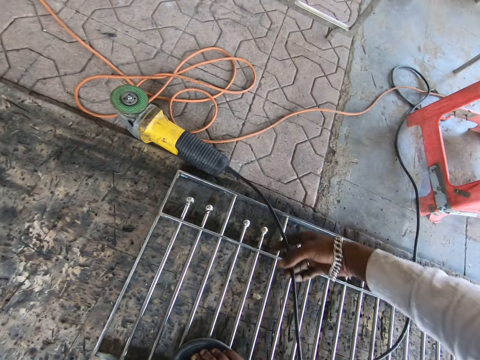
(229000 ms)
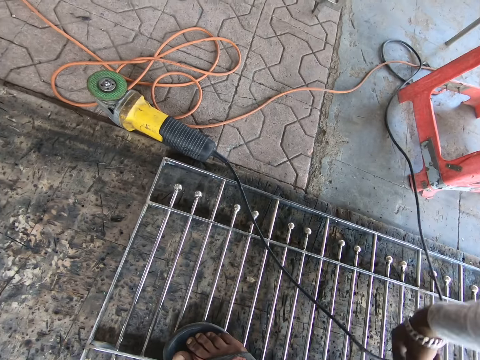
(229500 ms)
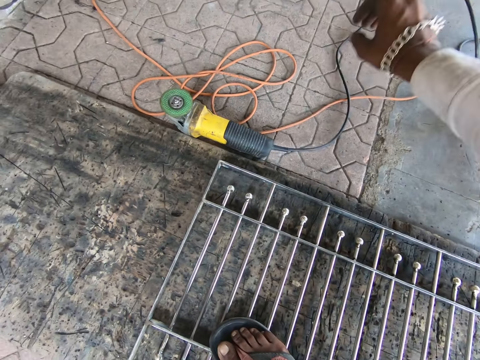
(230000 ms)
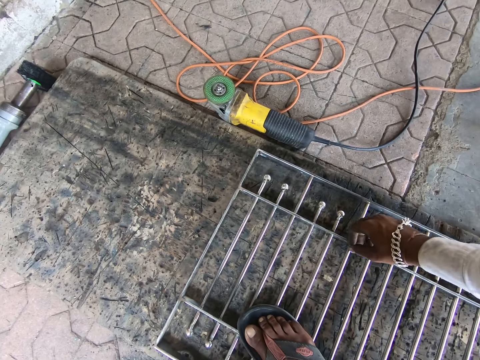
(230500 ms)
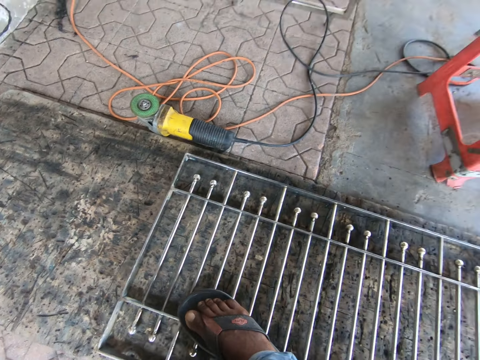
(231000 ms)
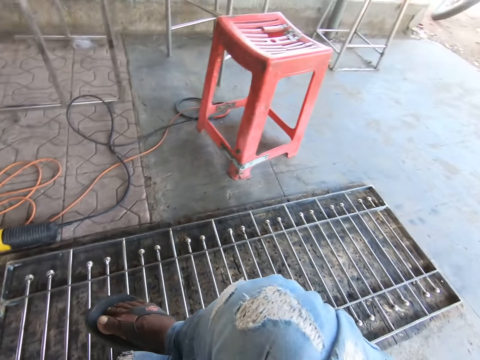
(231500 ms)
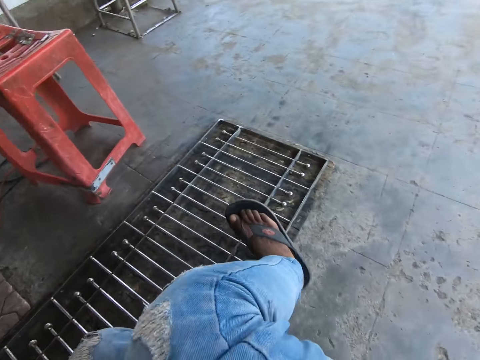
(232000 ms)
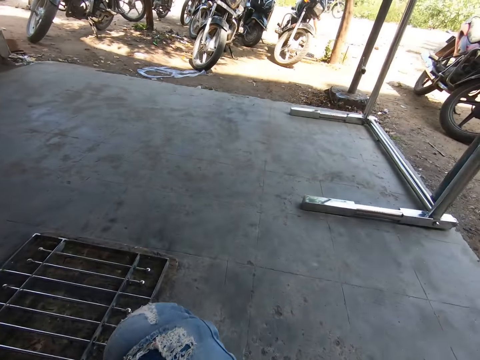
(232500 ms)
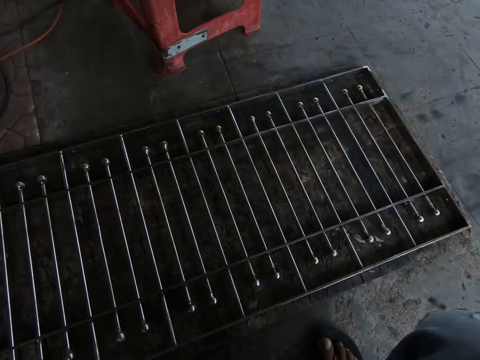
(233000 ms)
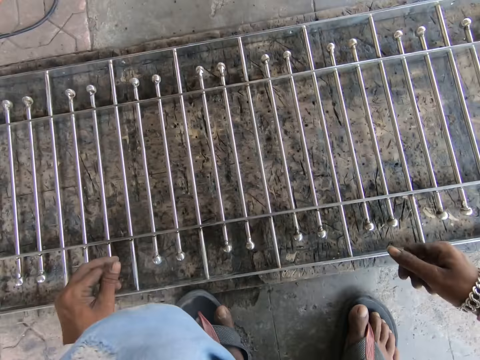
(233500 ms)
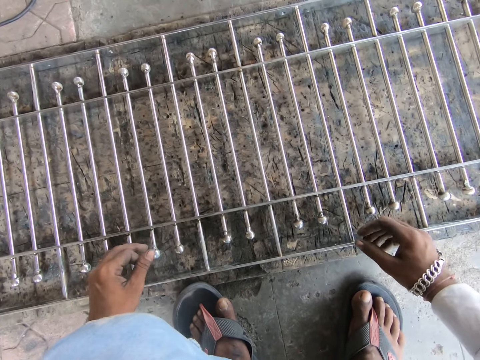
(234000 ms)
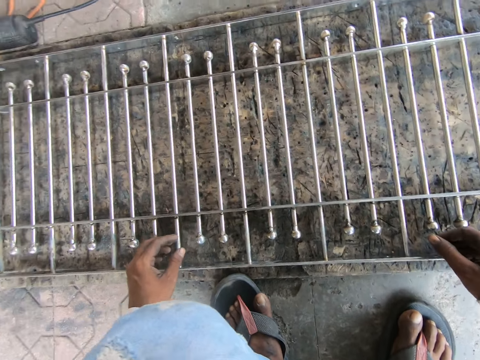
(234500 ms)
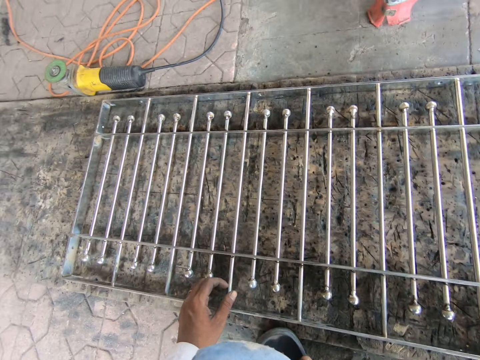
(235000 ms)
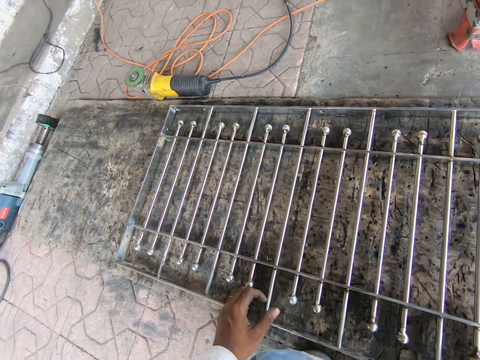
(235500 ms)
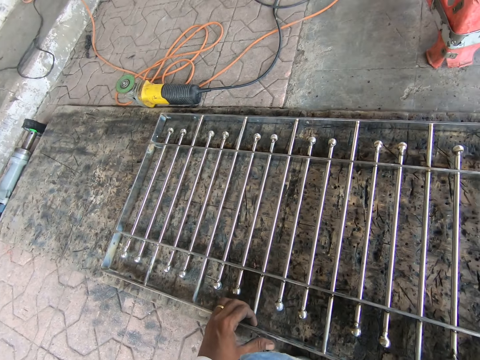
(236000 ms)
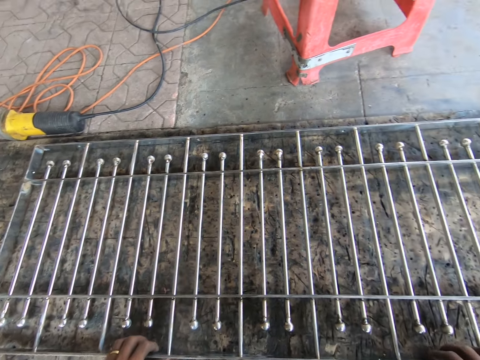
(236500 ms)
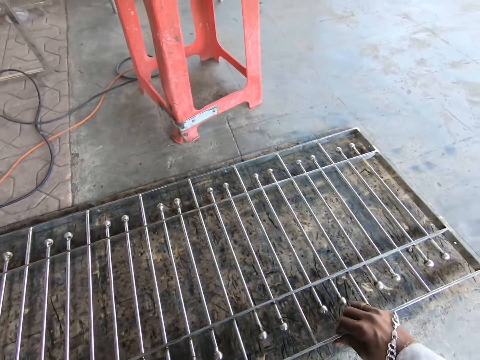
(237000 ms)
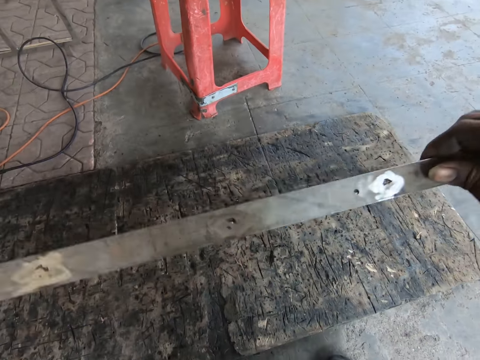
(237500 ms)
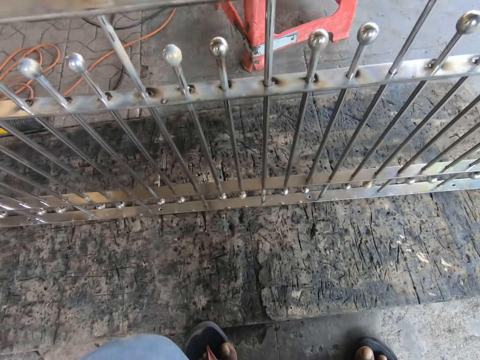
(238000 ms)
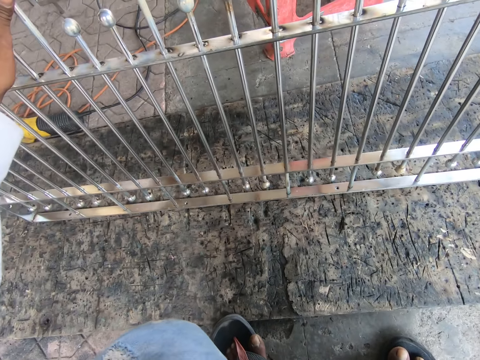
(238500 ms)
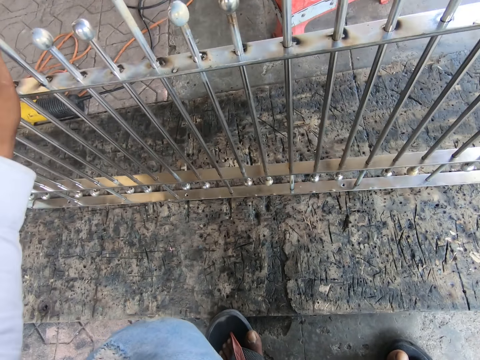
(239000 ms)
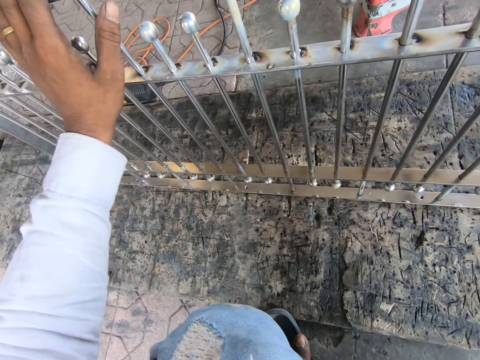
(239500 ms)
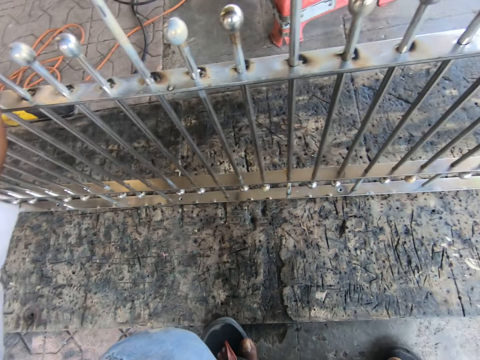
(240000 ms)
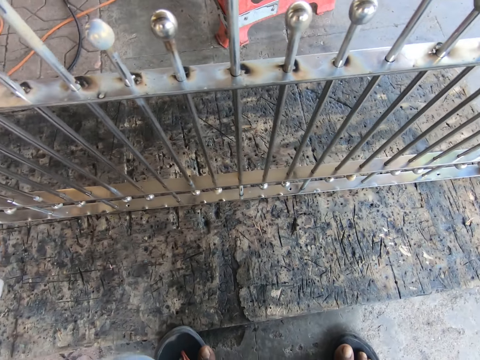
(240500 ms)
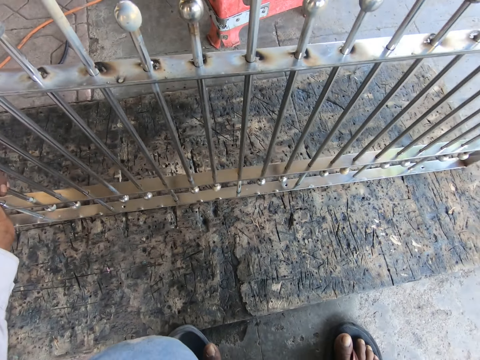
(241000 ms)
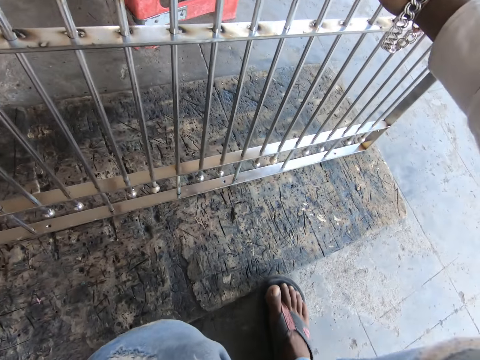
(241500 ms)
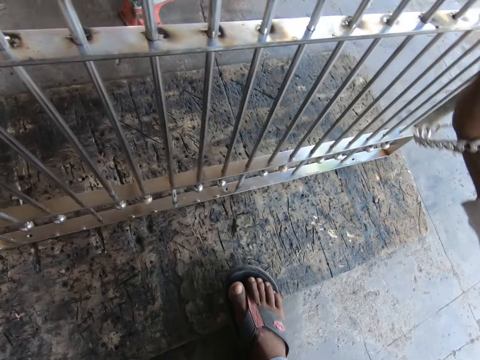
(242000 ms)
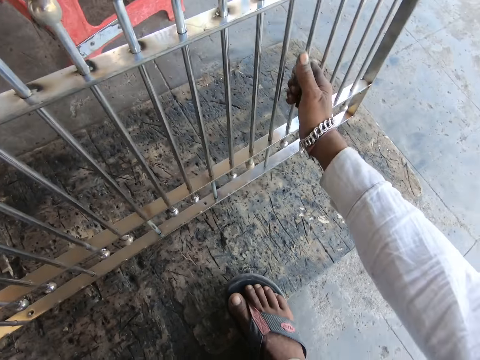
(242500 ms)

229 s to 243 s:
The camera wearer tosses the wire of the grinder on the ground with his right hand. He flips over the stair railing with both hands. He picks up a metal on the floor and looks at the metal.

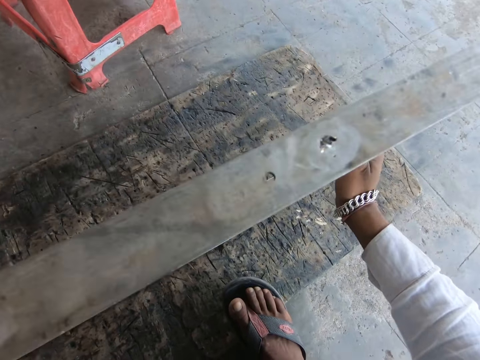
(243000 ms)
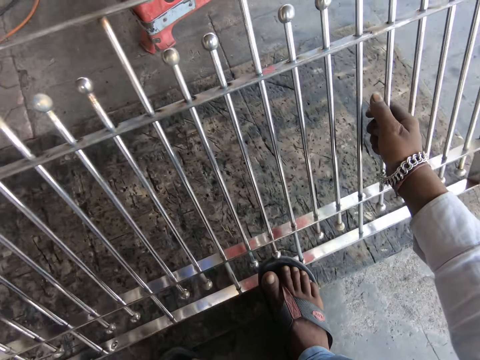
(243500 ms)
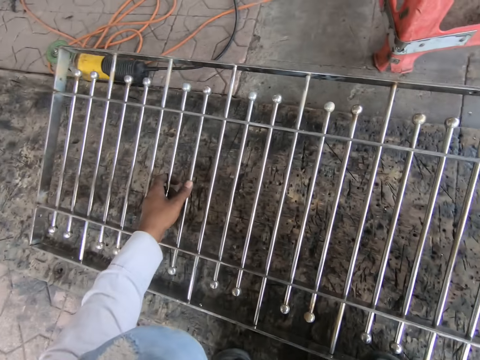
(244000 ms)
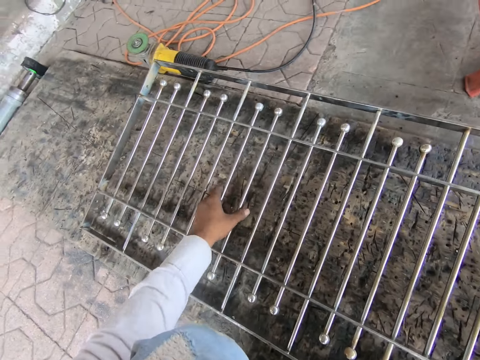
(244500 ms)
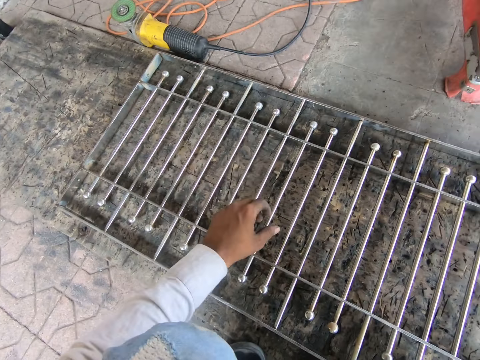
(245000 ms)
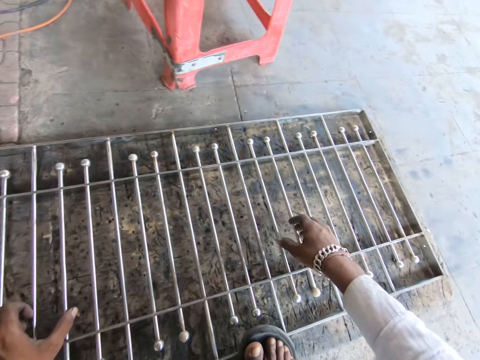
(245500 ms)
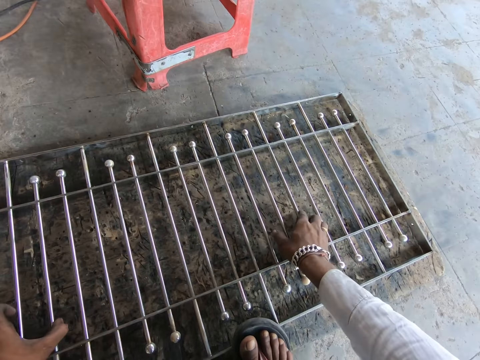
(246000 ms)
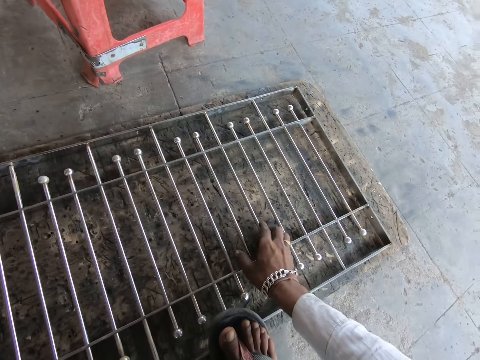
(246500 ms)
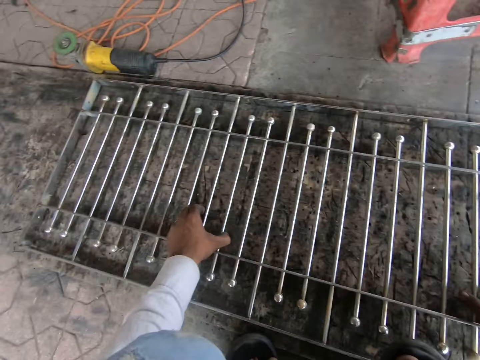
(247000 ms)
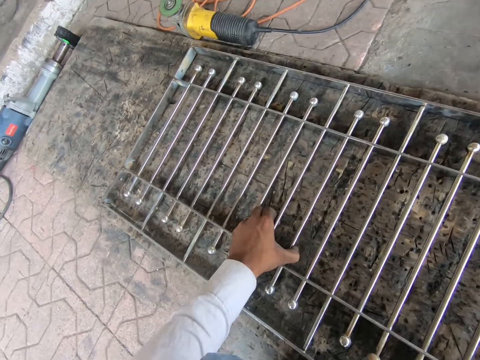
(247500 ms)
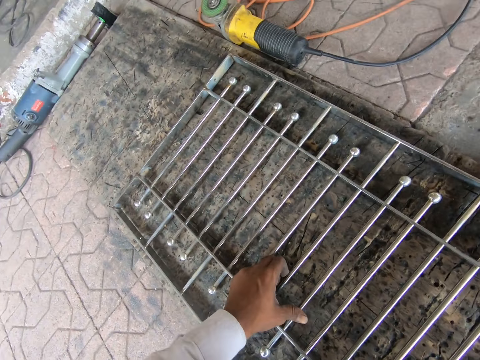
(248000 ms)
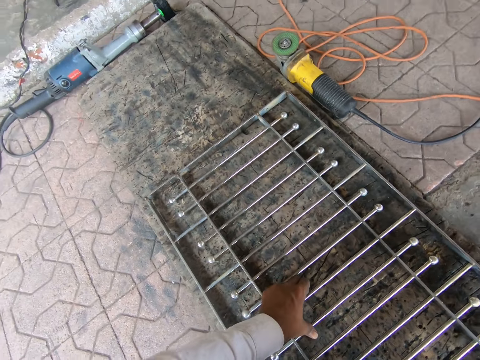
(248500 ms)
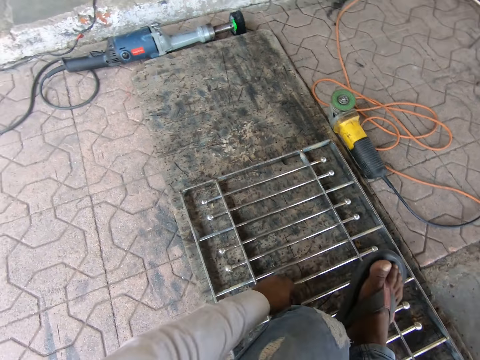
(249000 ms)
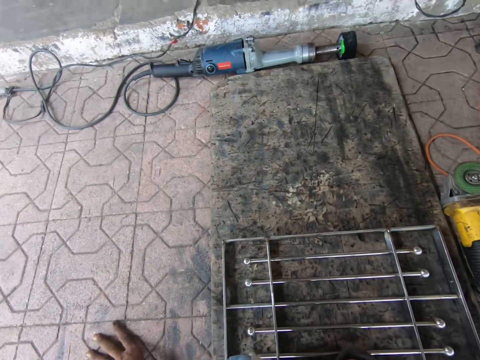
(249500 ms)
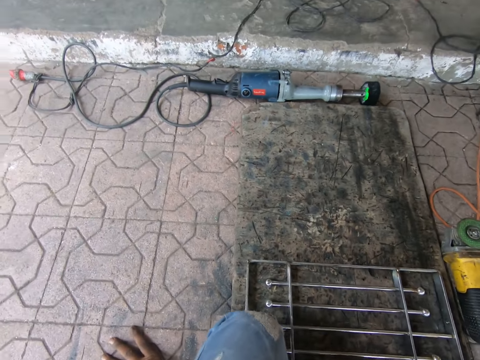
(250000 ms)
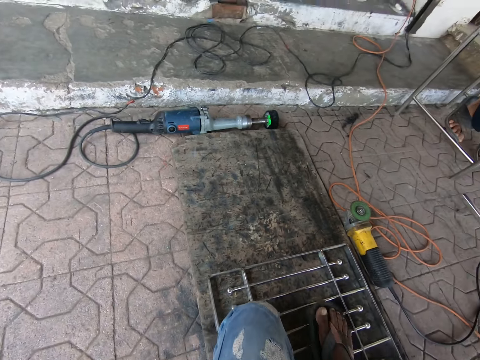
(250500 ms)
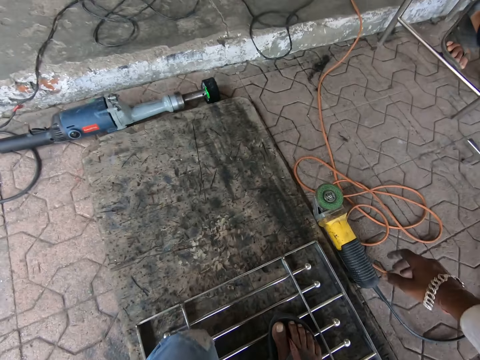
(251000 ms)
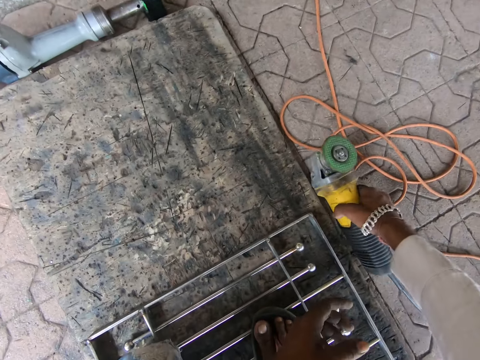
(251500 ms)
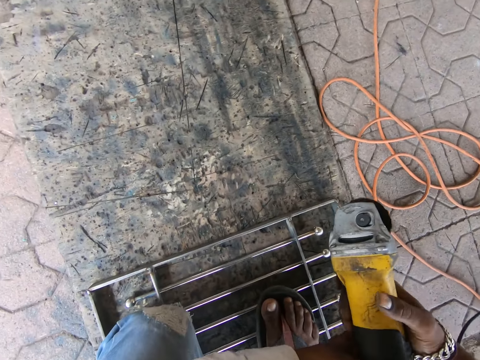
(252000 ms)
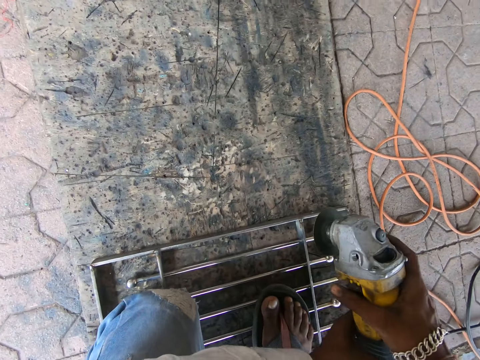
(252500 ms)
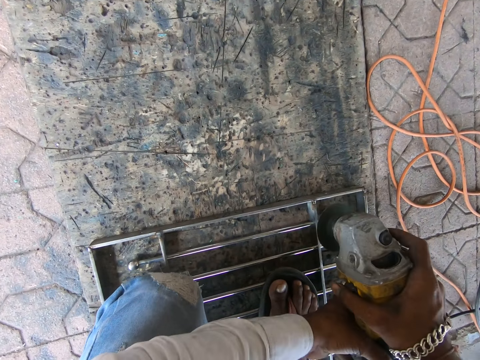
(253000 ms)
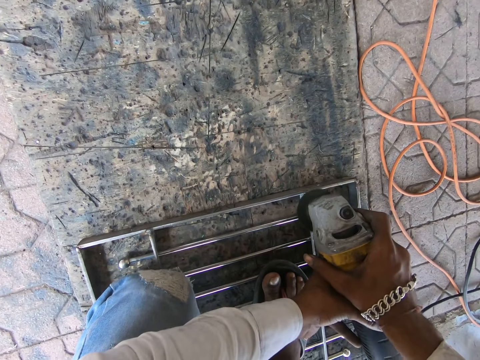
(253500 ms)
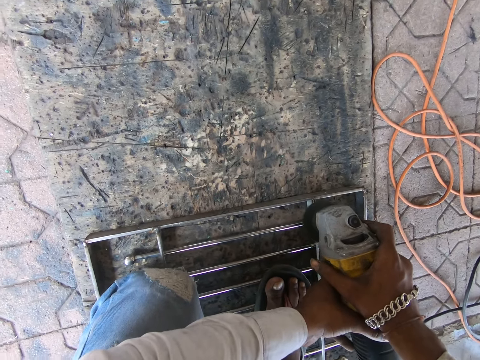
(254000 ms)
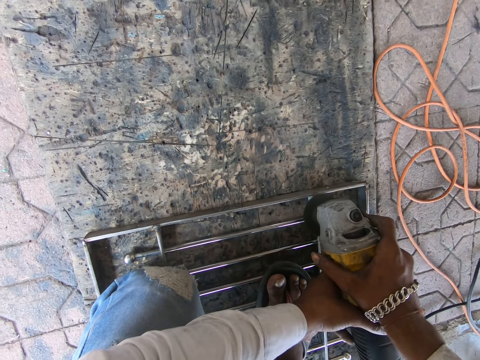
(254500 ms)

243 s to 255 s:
The camera wearer puts a metal on the floor. He shifts the stair railings with both hands. He moves on the floor. He picks up the grinder from the ground with his right hand. He holds the grinder with both hands. He grinds the stair railing with the grinder in both hands.
